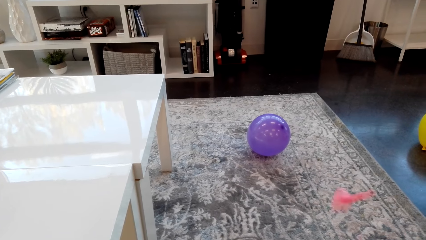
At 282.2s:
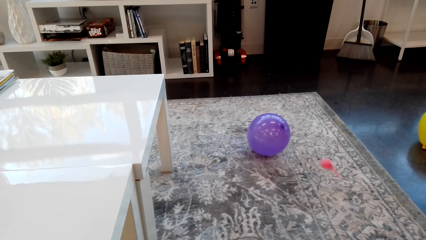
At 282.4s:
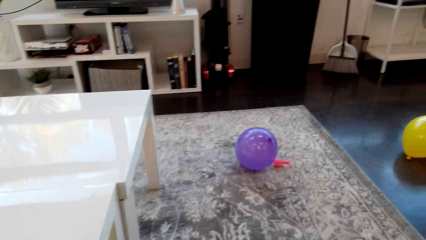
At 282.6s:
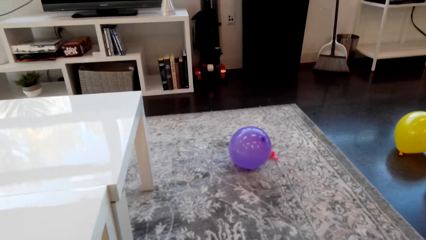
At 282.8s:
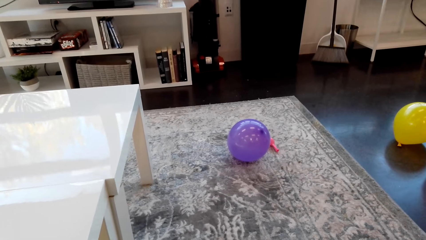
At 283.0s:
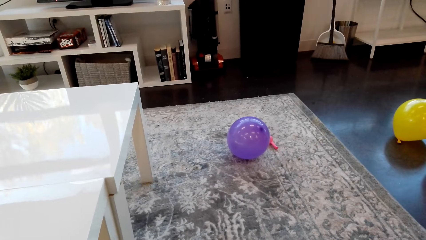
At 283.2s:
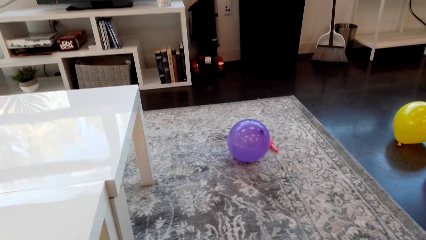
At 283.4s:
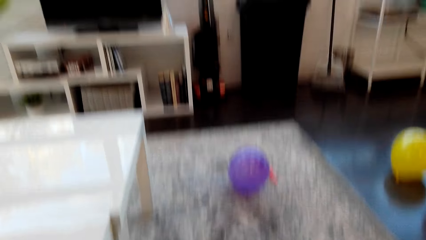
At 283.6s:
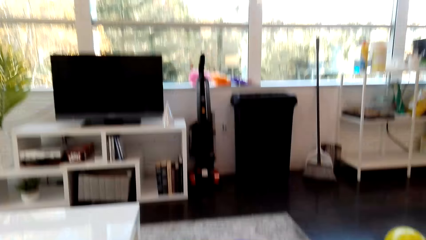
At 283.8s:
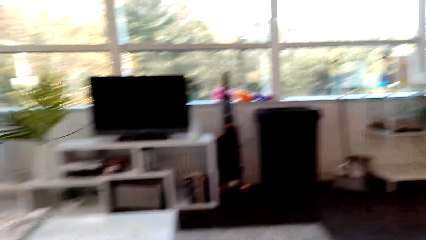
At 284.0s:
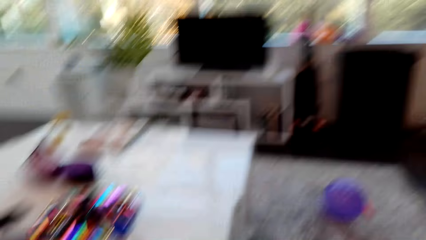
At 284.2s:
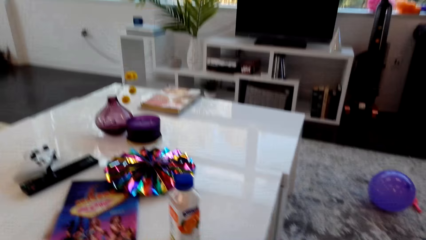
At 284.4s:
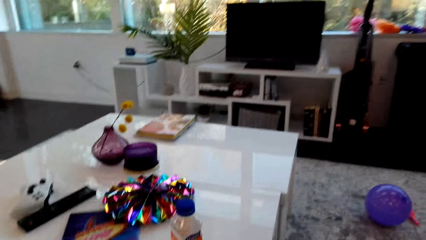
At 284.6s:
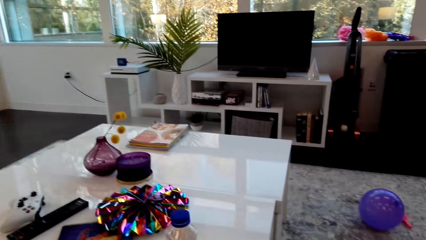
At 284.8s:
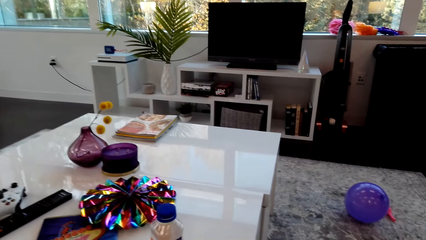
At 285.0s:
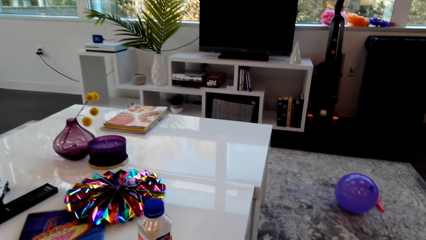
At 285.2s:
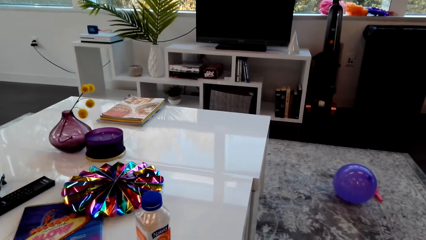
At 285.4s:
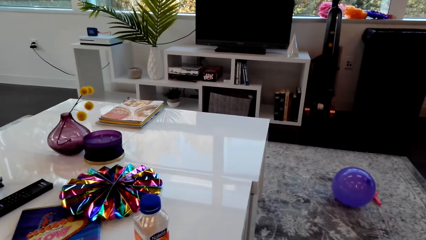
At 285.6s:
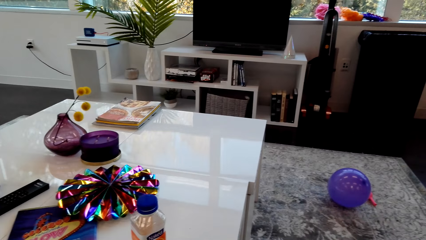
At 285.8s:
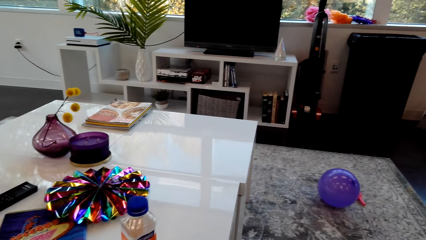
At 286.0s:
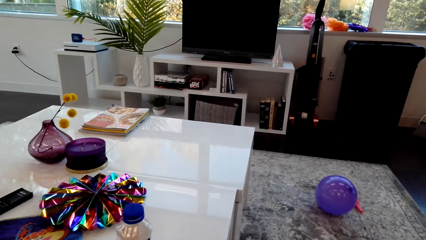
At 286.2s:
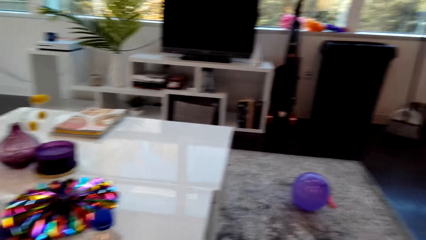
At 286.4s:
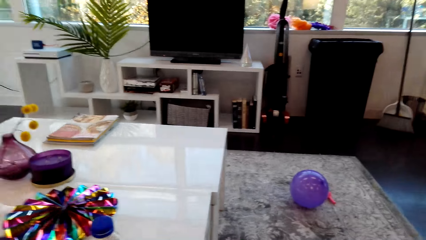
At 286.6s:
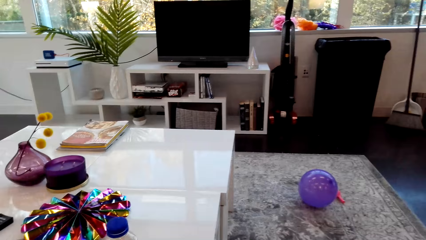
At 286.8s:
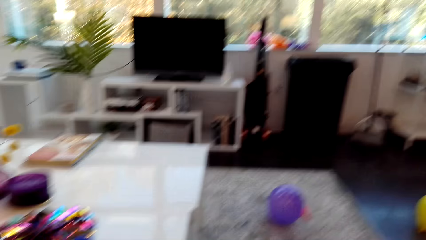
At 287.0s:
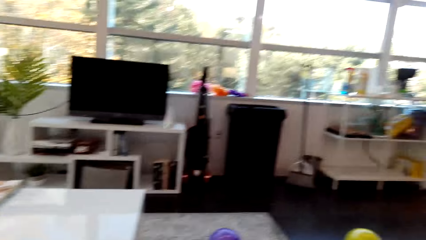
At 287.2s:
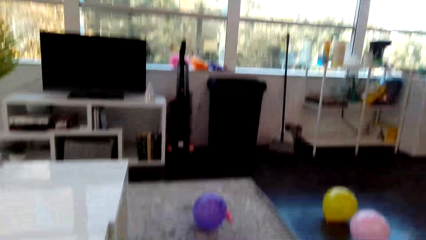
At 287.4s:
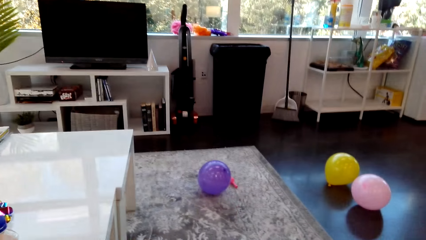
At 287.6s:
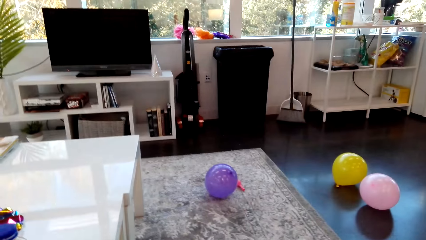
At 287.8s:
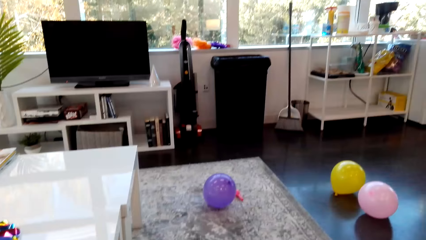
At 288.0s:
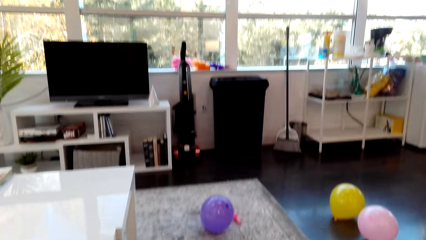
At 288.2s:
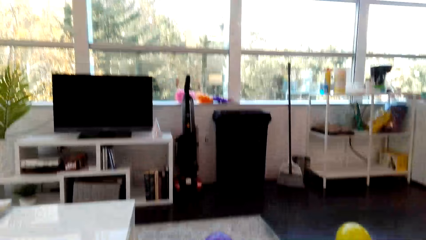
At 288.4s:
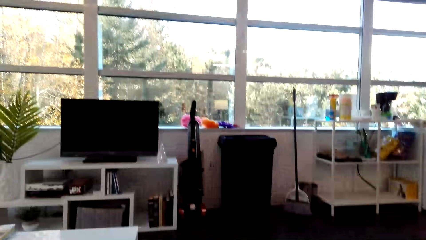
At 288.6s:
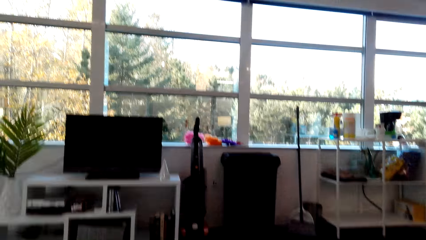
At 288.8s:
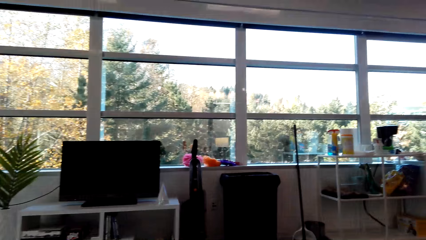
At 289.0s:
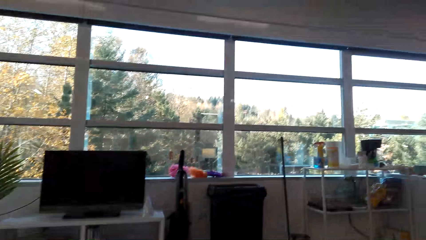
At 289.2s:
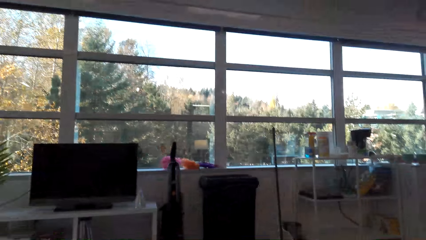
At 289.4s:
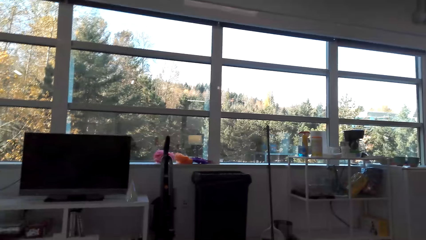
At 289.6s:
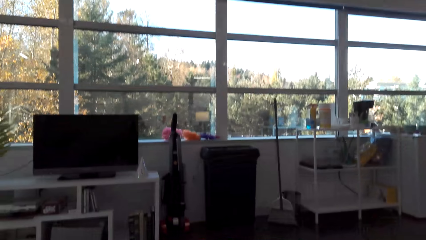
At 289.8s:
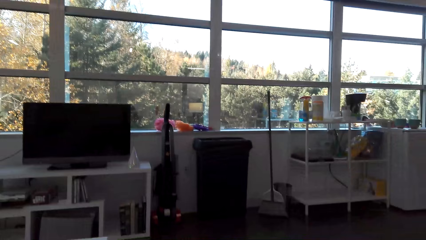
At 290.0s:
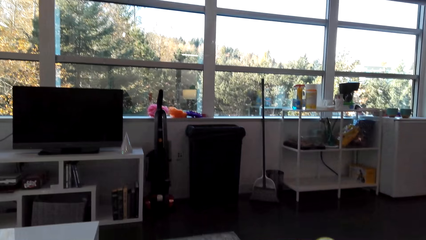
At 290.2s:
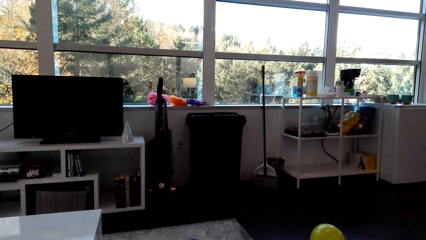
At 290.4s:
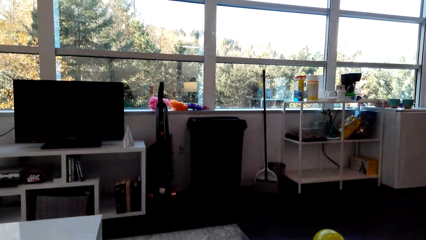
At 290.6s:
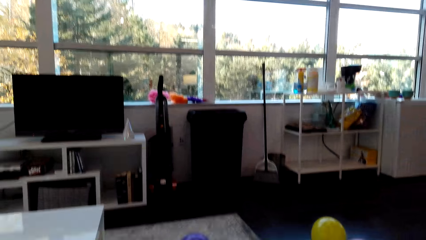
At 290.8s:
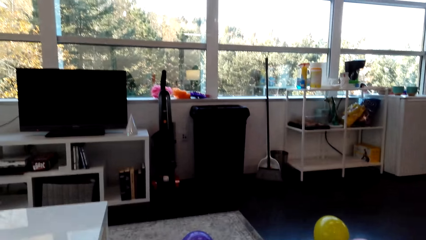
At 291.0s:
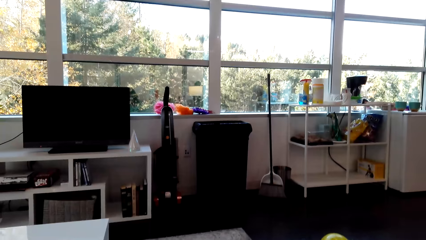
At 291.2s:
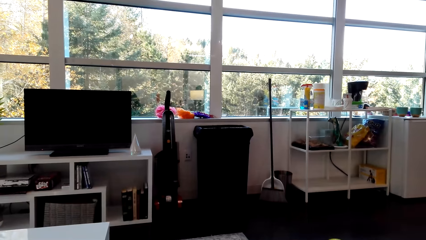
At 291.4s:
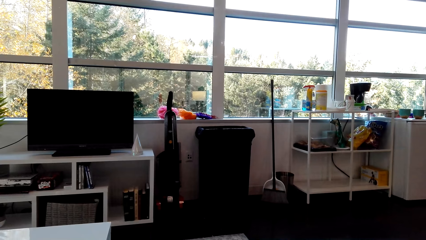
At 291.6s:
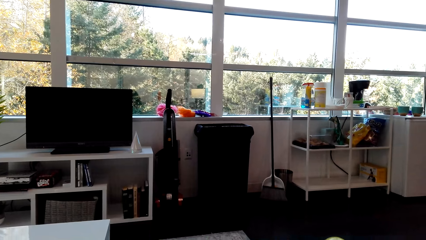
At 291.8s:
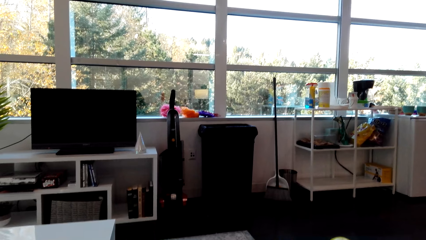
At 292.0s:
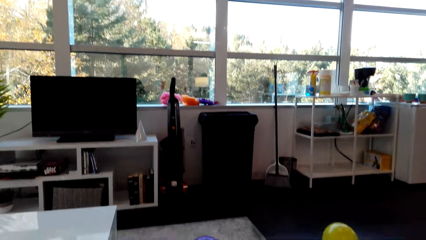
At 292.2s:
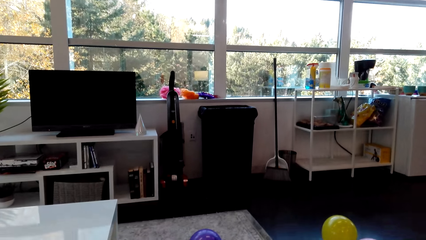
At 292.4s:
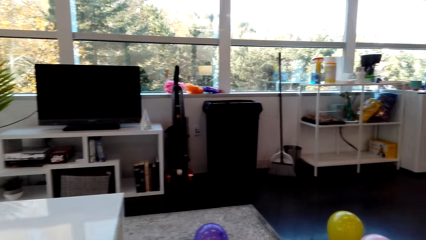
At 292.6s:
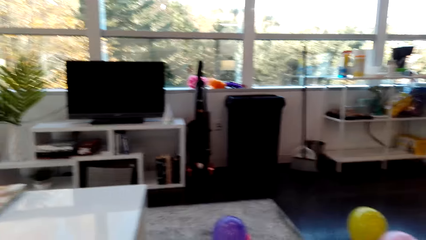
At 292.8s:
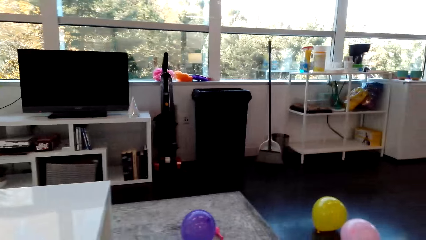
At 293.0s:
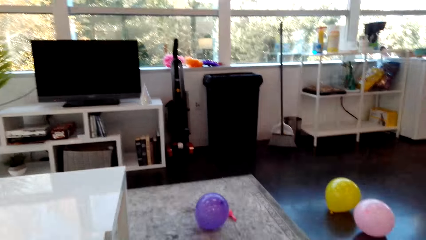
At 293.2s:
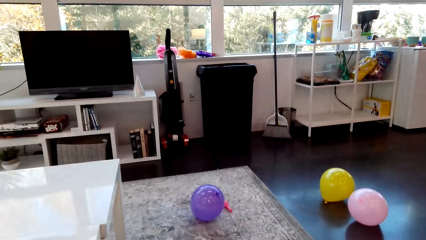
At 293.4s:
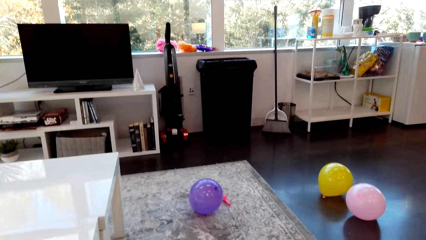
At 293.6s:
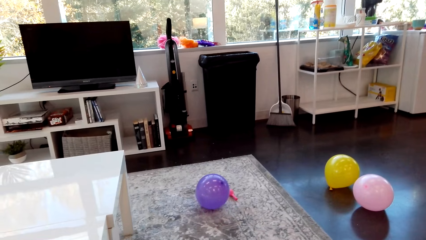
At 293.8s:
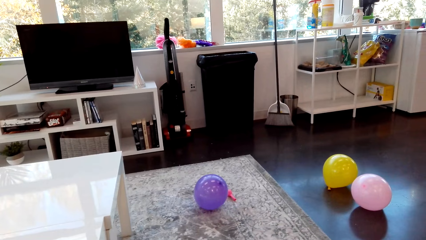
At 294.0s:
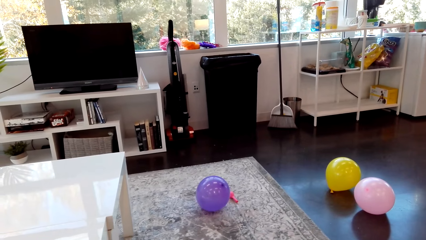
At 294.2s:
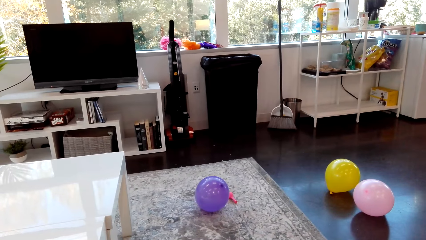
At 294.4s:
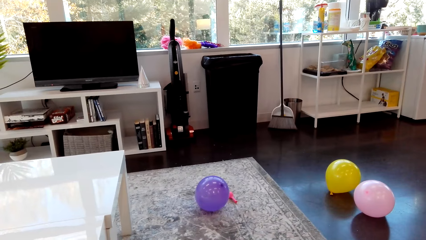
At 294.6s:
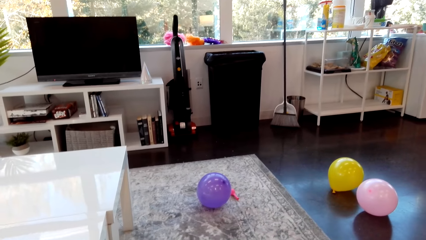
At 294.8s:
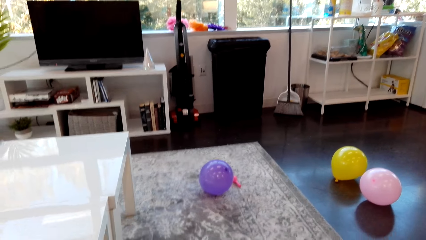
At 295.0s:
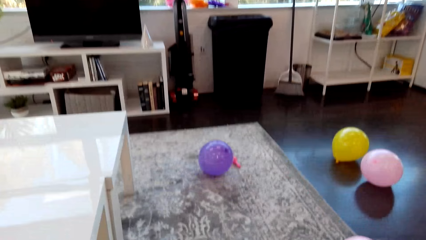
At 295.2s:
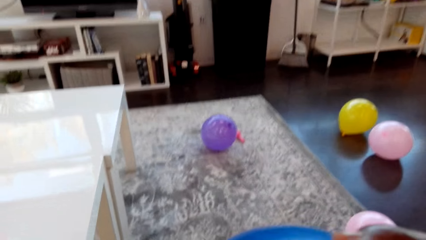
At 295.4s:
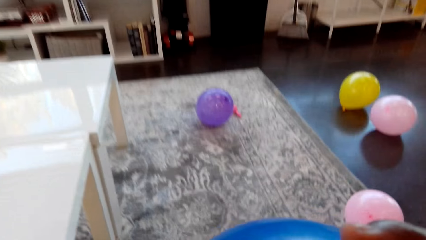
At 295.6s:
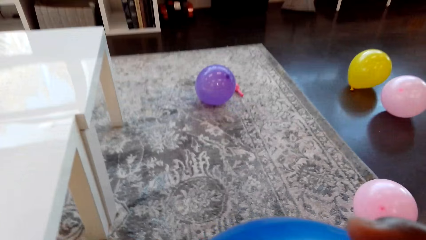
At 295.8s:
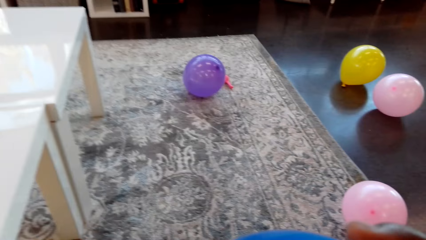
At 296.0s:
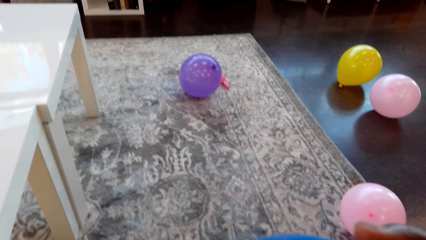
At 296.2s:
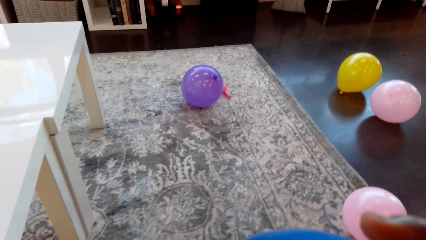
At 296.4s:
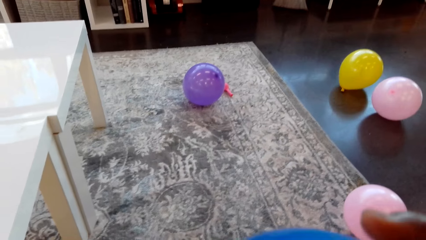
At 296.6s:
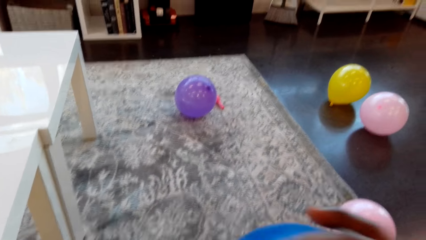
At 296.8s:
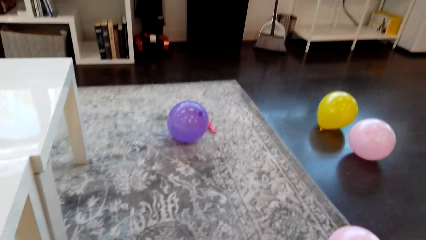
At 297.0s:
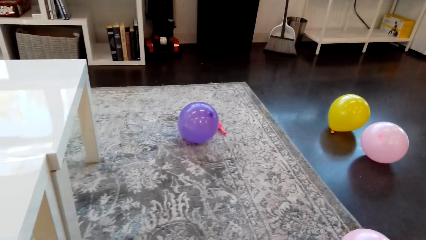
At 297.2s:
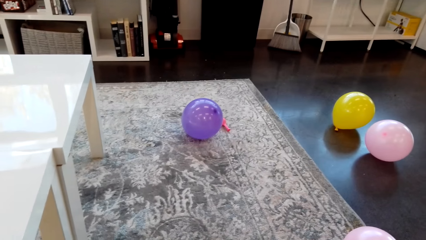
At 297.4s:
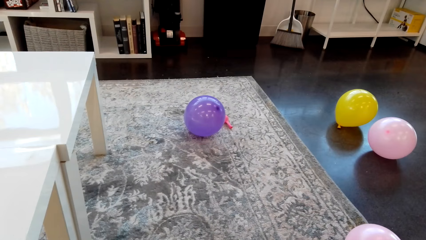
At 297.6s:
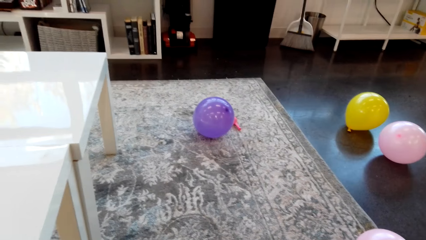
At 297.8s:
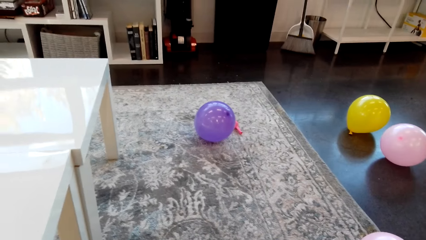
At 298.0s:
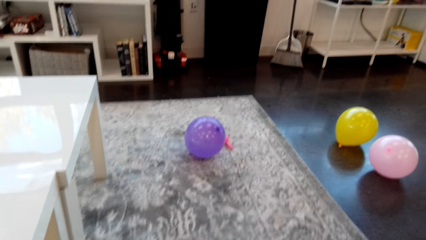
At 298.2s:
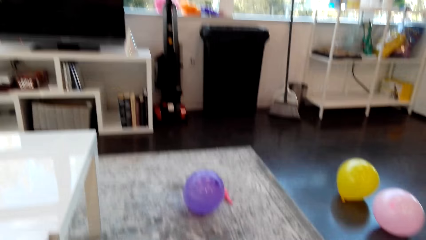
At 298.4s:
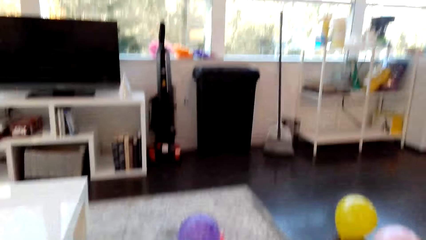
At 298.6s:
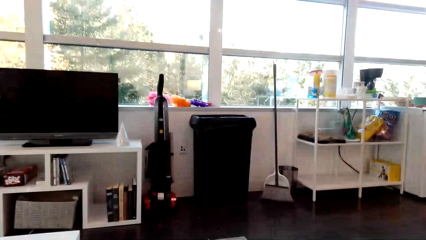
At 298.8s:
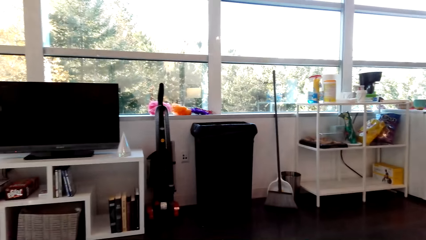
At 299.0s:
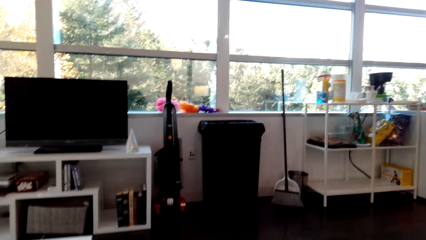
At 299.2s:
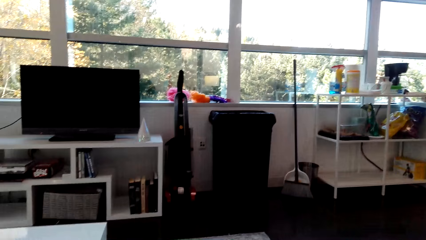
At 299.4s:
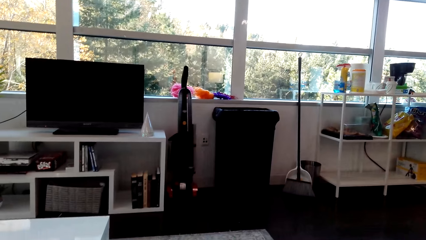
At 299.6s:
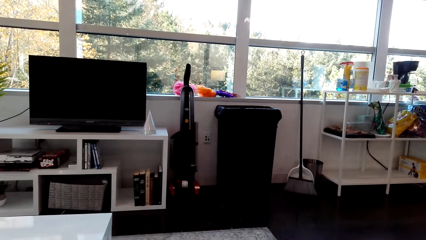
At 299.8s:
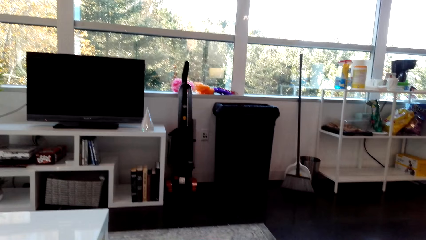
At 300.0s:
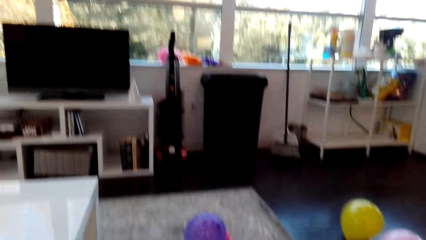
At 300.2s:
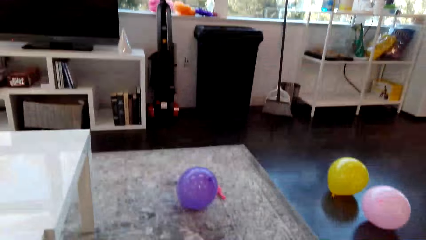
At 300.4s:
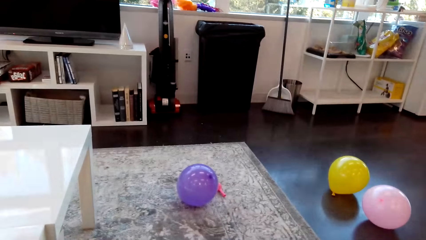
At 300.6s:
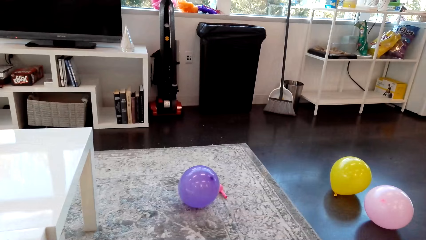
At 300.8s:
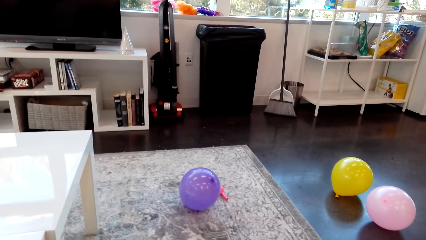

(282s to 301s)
The camera wearer drops the balloon on the ground. They talk in the room. They blow the balloon. A person talks in the room. The camera wearer talks in the room.
